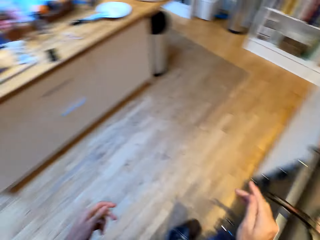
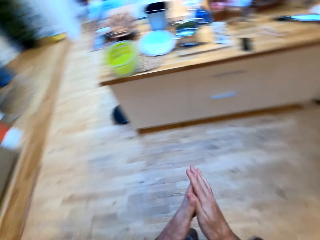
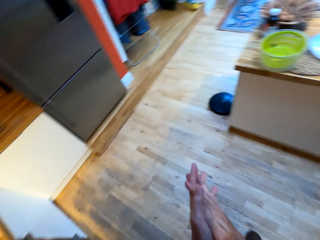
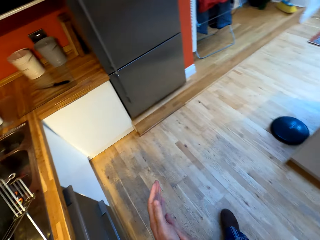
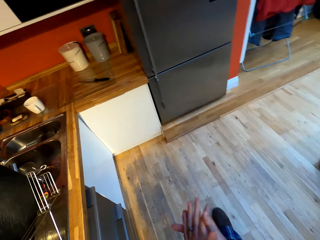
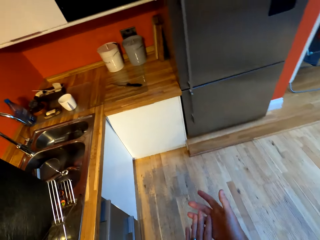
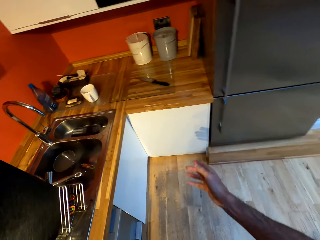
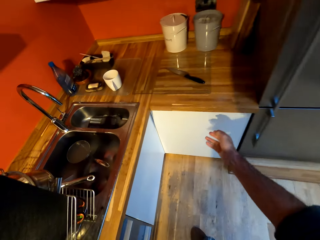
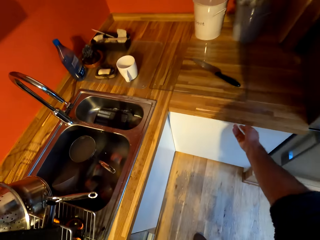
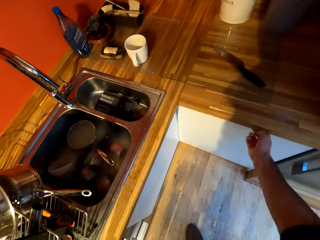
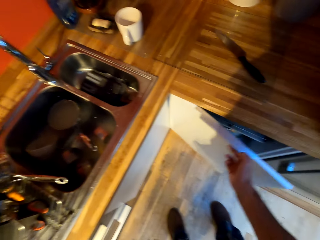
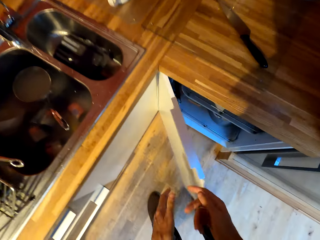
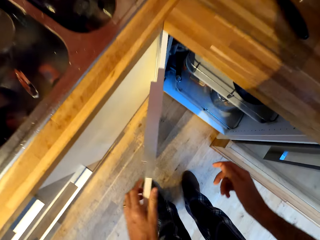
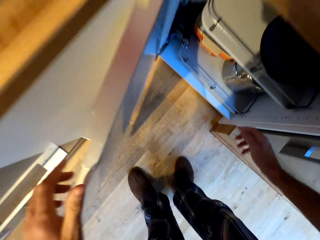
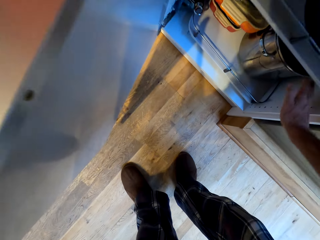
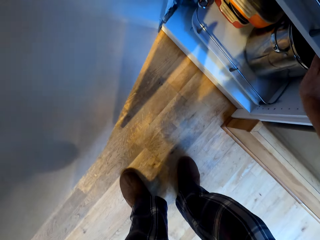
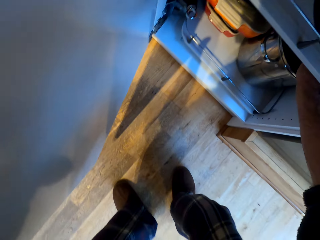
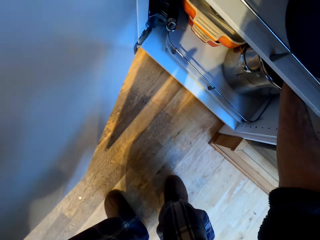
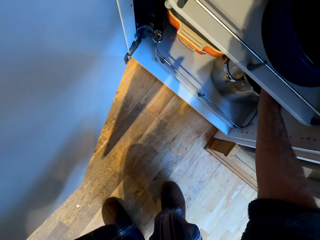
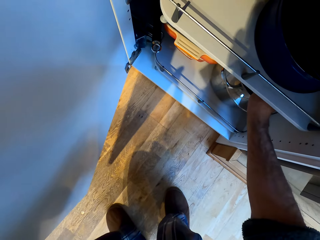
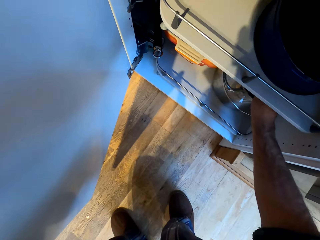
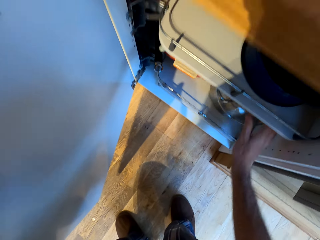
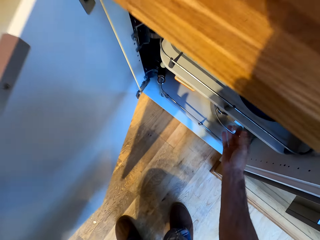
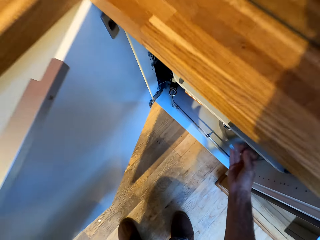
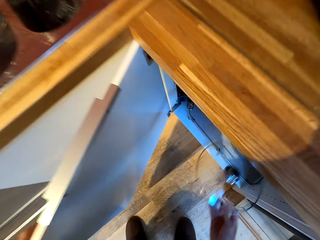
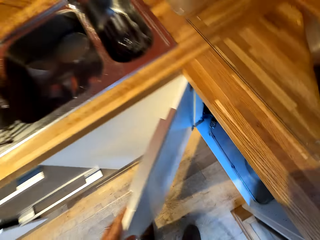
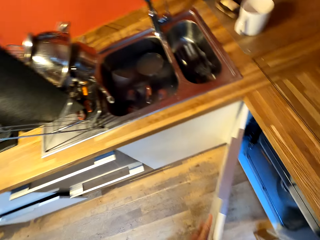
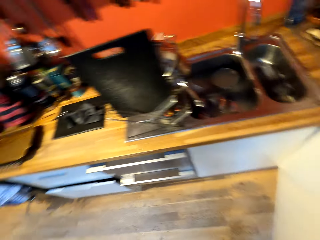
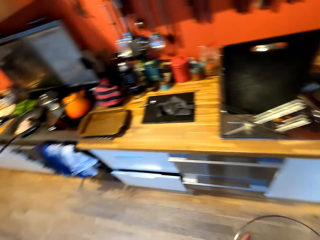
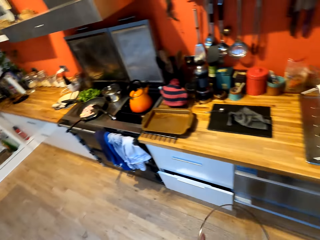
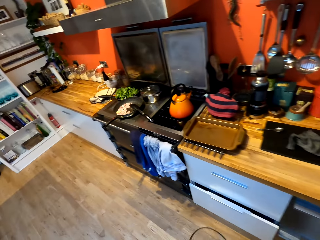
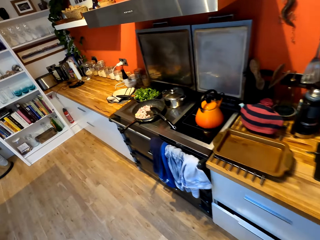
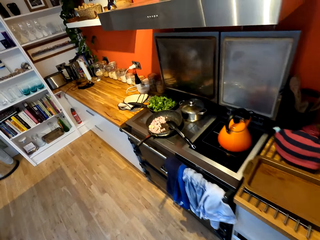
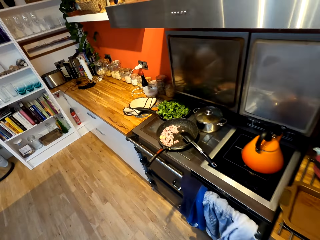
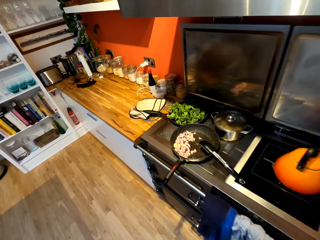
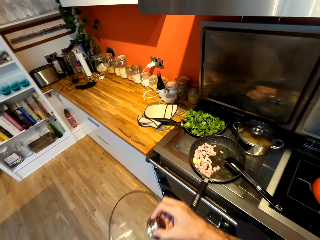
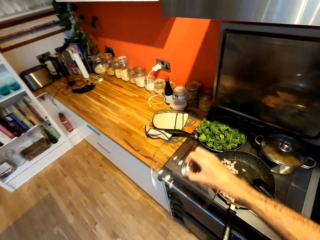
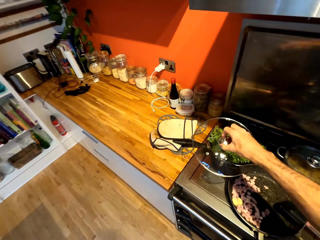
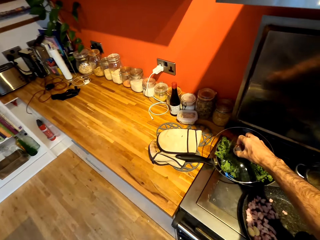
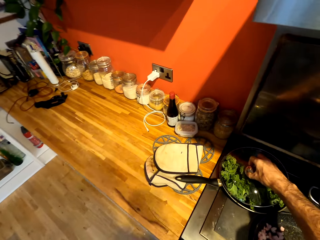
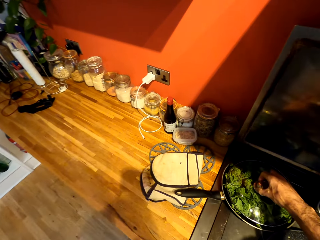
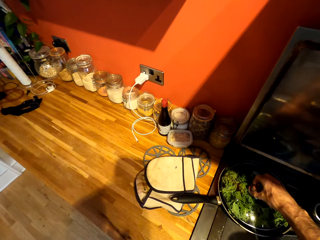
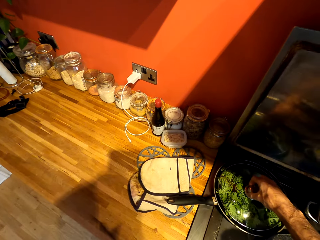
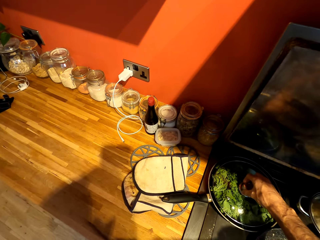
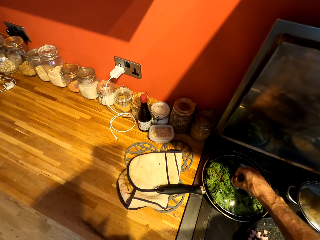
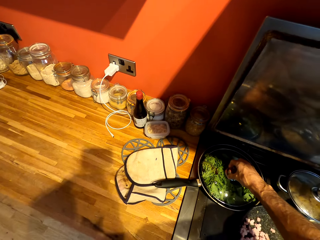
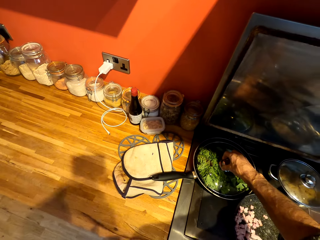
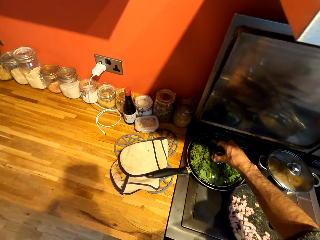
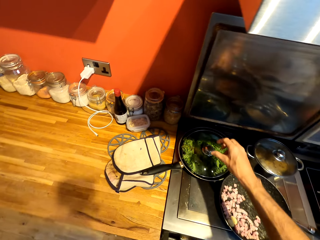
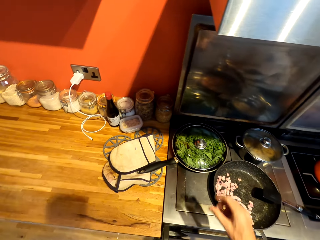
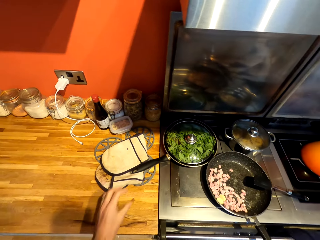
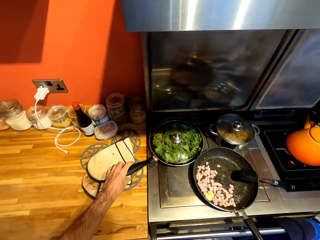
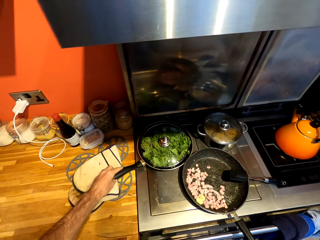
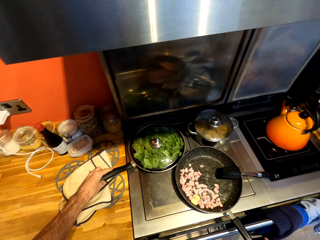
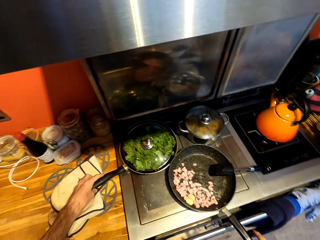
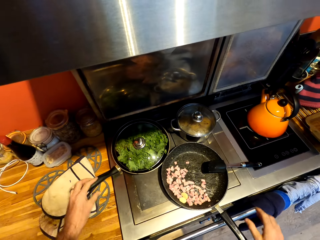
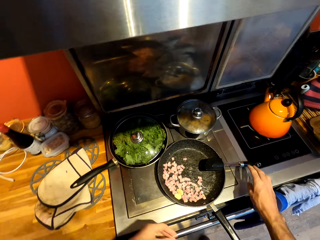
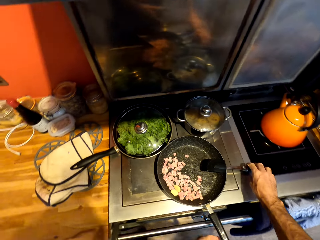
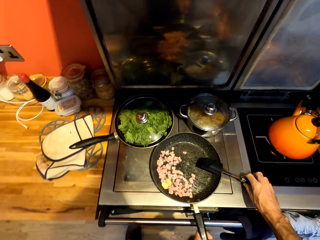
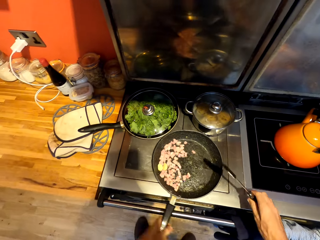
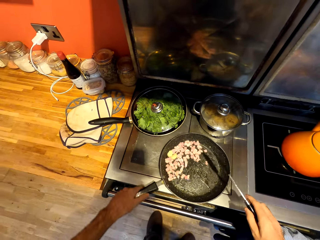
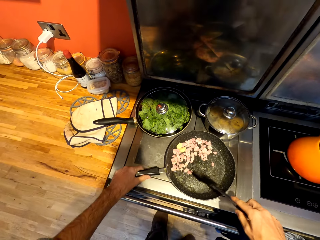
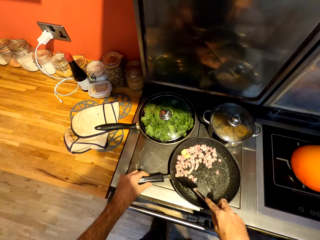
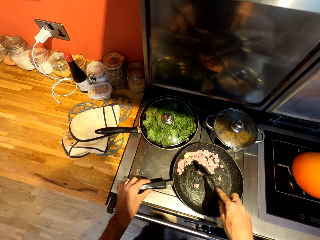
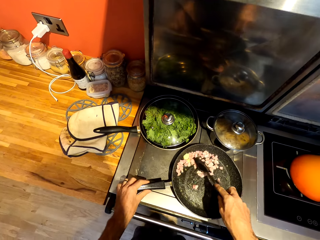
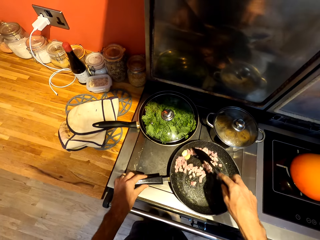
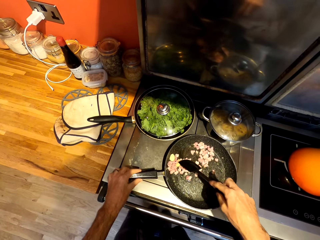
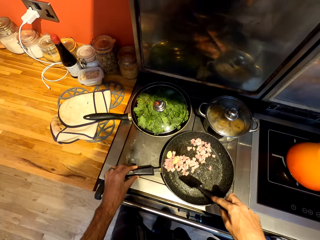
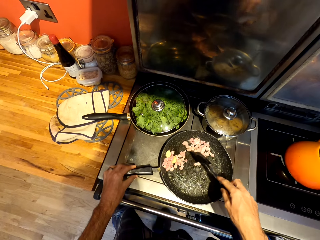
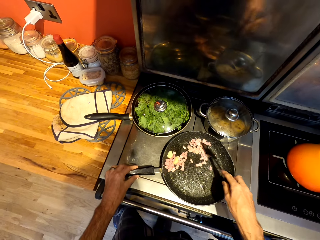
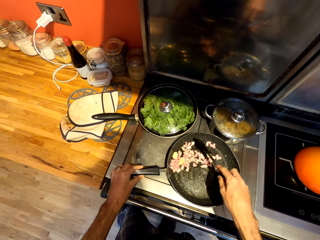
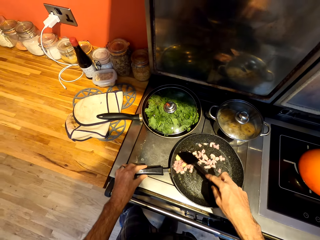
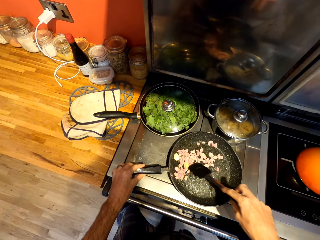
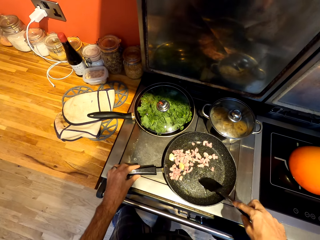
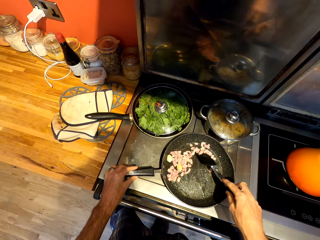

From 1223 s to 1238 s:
The camera wearer closes the lid. He puts down a tin on a cooking pot. He walks around a kitchen. He rubs his hands. He opens a cabinet with his hands. He picks up a lid from the cabinet. He walks around the kitchen. He puts the lid on a pan. He adjusts the pan on a gas cooker. He picks up a spatula from the pan. He stirs meat on the pan with the spatula.

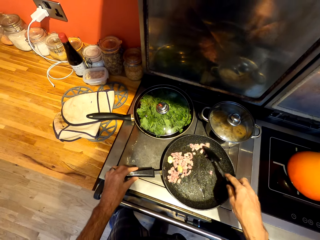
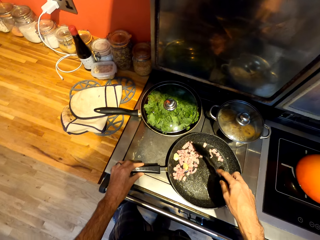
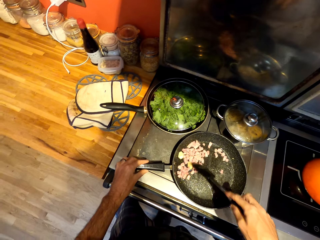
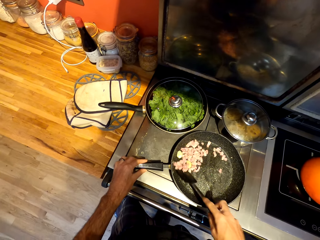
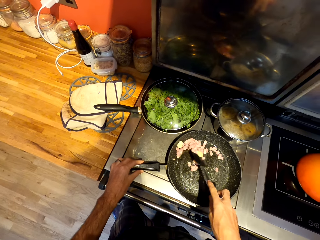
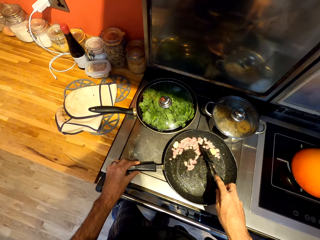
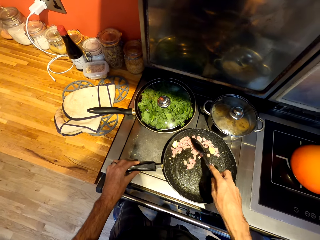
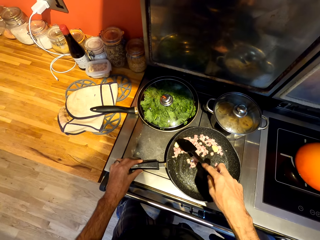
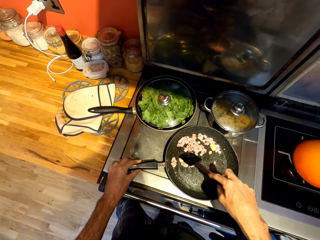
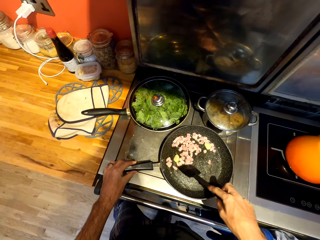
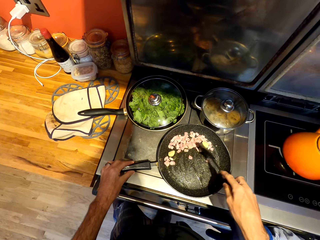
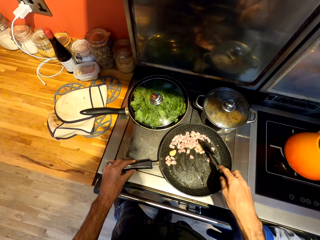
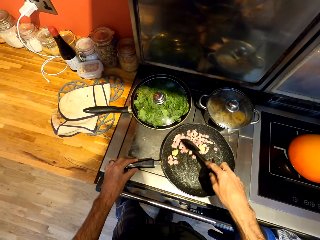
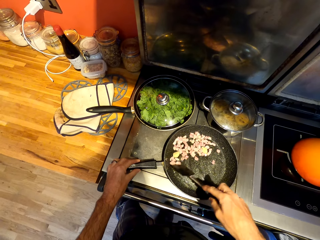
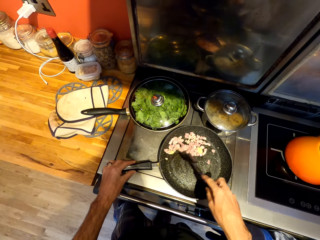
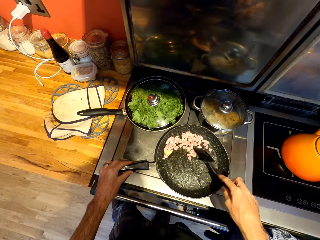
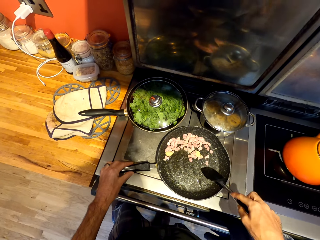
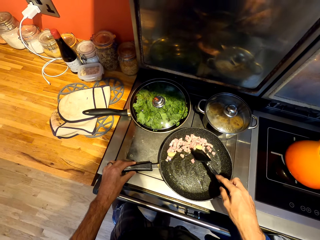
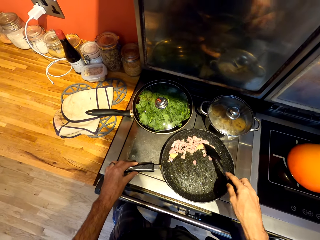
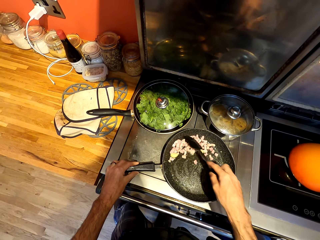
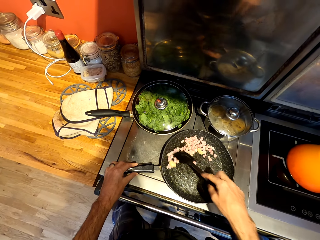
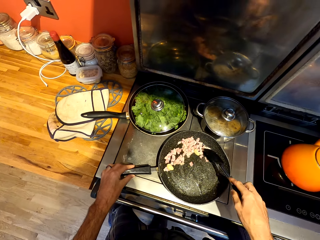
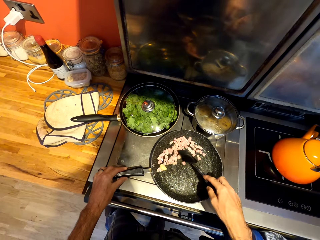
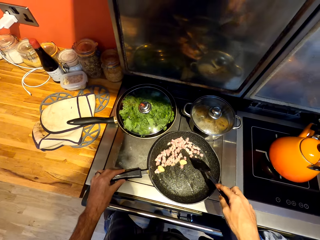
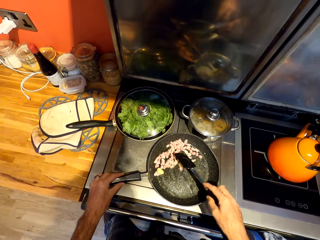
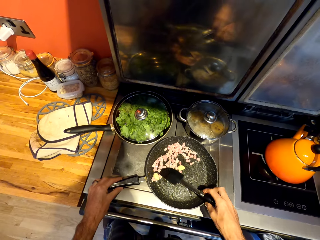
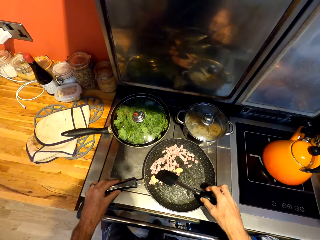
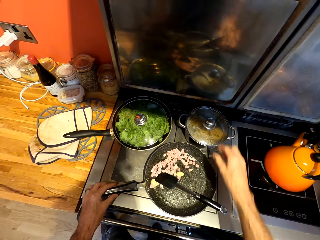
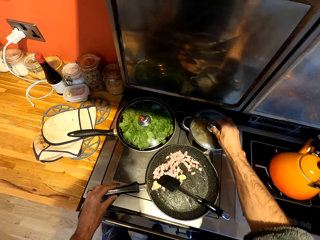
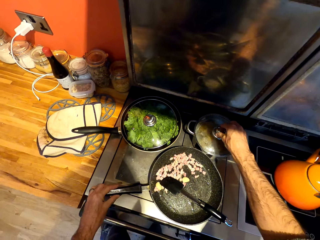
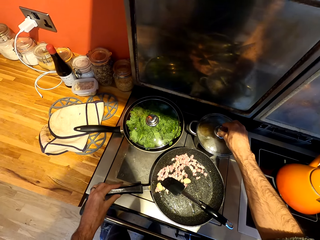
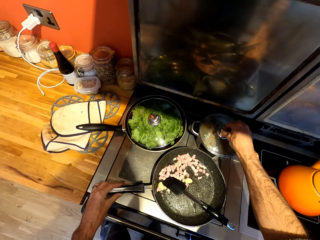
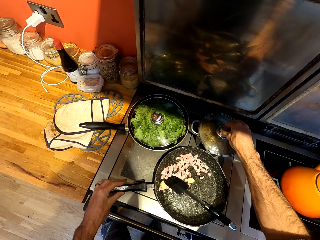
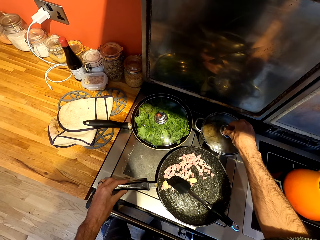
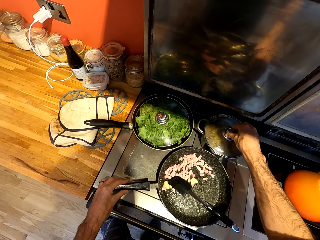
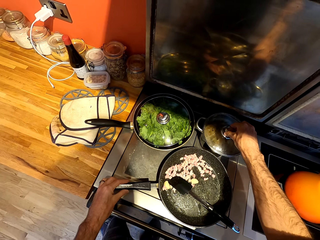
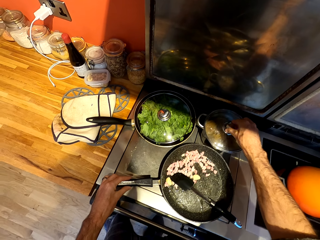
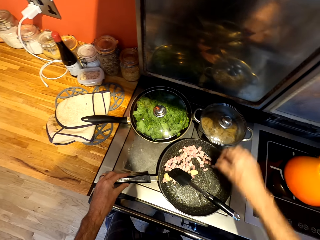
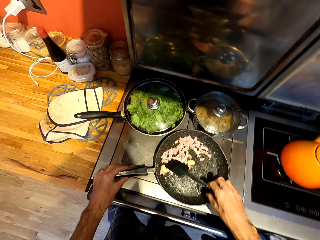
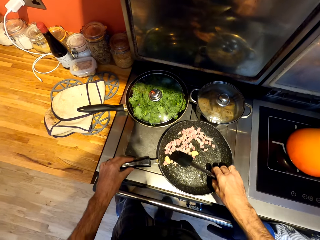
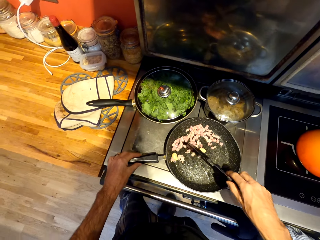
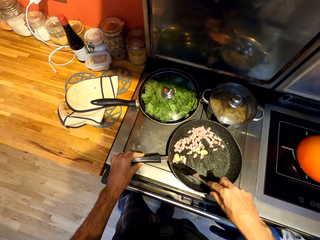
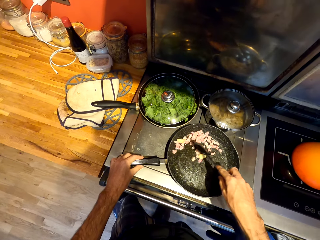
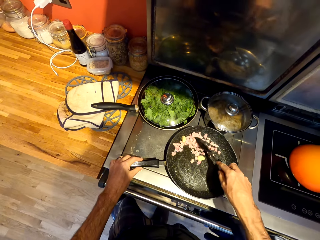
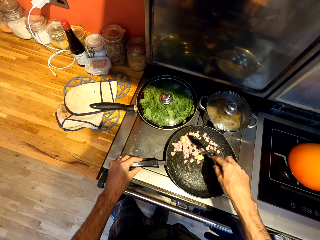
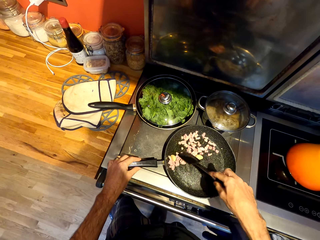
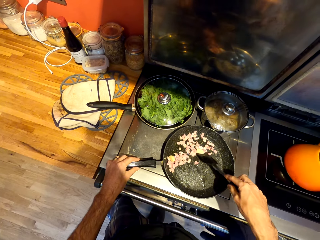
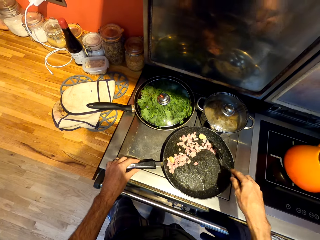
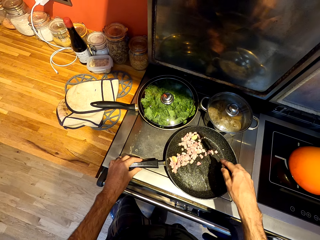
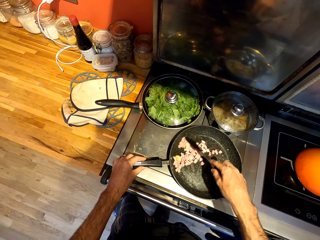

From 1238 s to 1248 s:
The camera wearer puts down a spatula on a pan. They shake a cooking pot on a gas cooker. They stir meat on the pan with the spatula.
